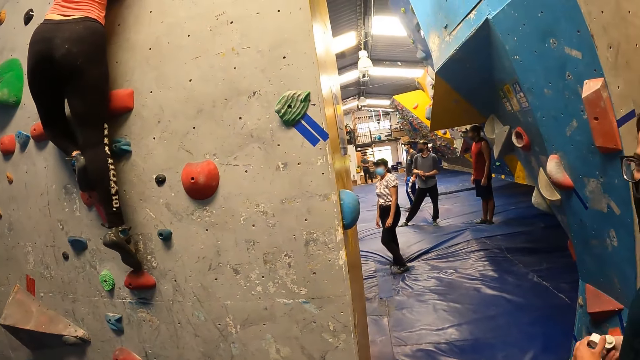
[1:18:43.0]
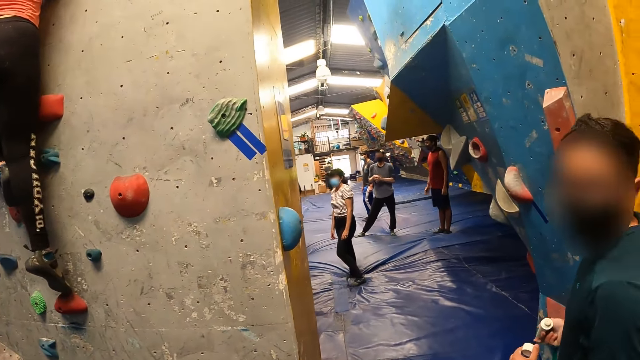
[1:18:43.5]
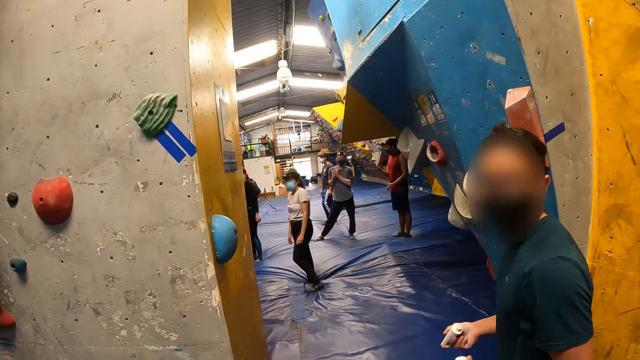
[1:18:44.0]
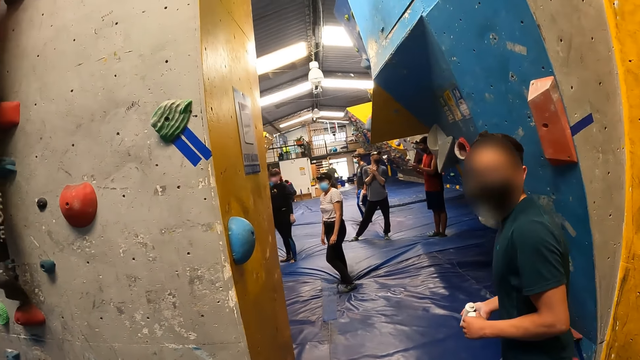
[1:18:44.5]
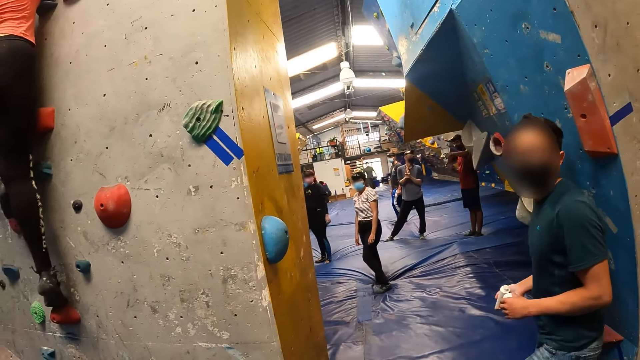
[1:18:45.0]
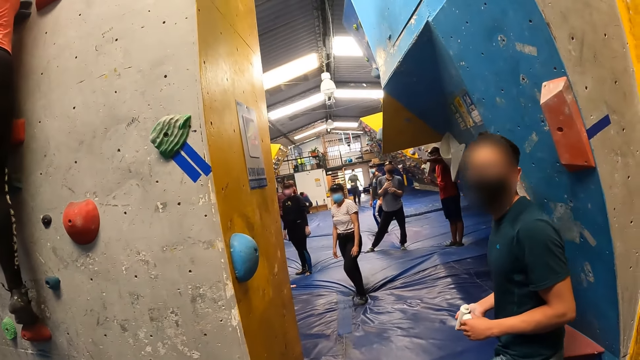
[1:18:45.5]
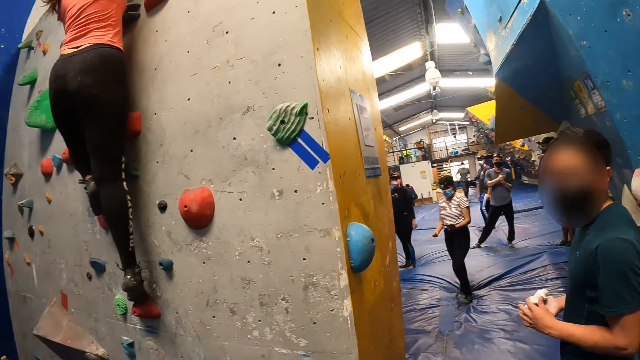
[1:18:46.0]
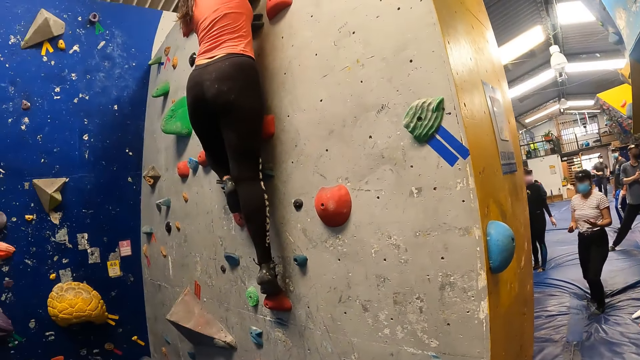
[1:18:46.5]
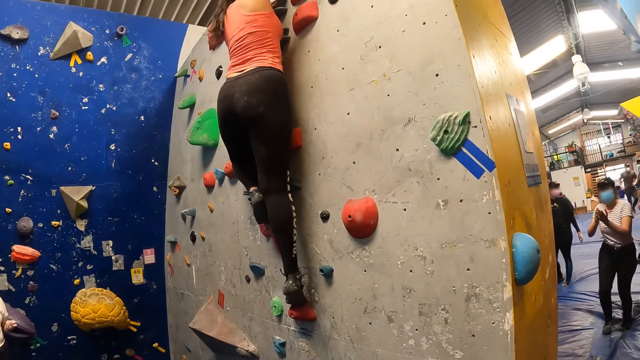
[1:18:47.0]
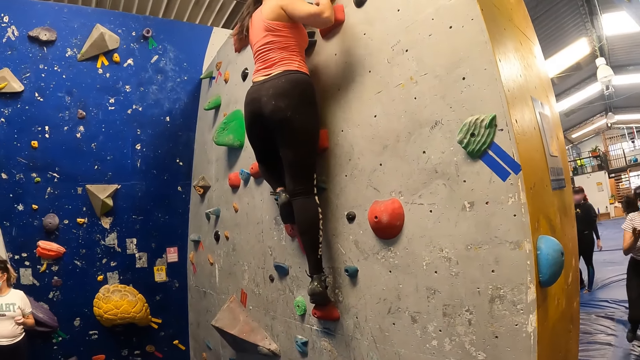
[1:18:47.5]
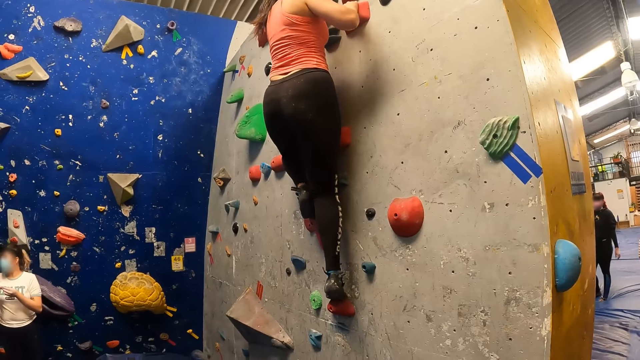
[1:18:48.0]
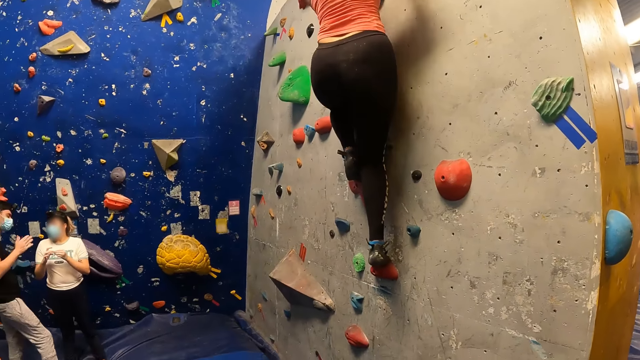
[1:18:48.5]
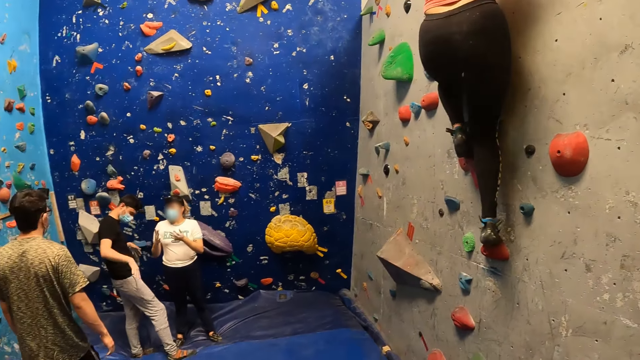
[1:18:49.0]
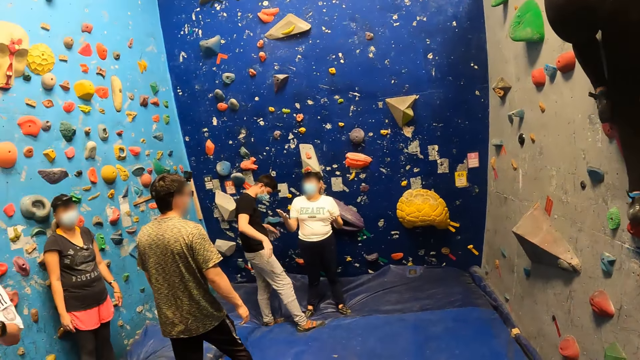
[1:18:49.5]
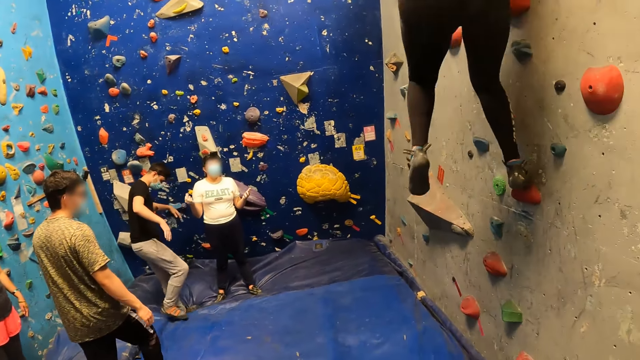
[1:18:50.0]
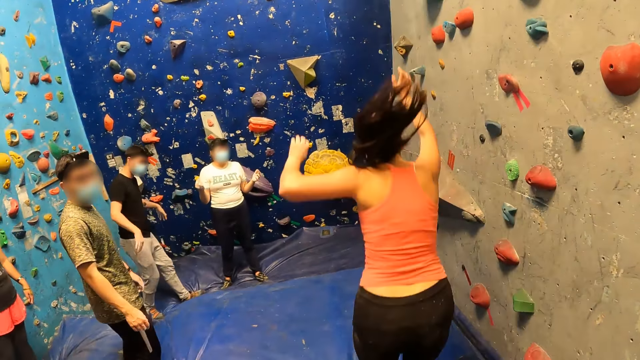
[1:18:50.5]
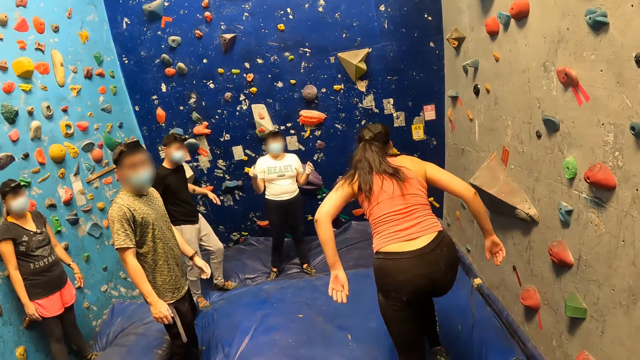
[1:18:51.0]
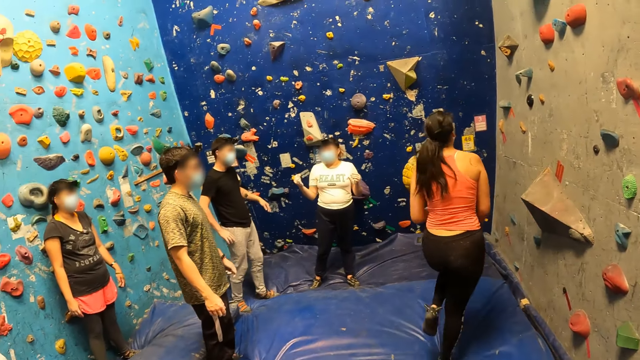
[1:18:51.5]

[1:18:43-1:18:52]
The camera wearer interacts with a man. They look around. The woman jumps down from the wall.

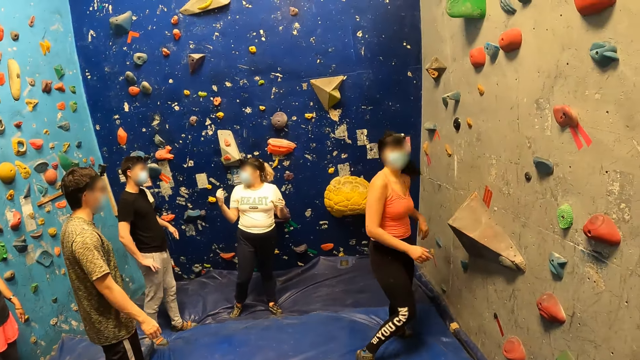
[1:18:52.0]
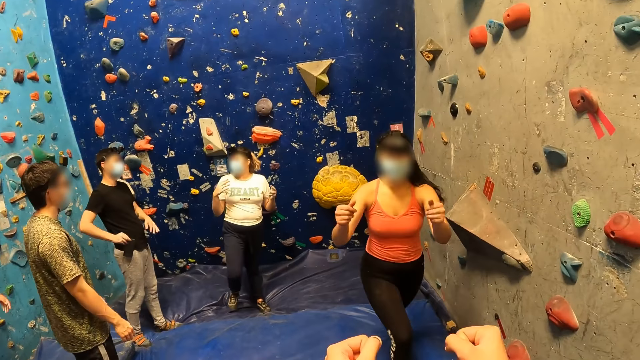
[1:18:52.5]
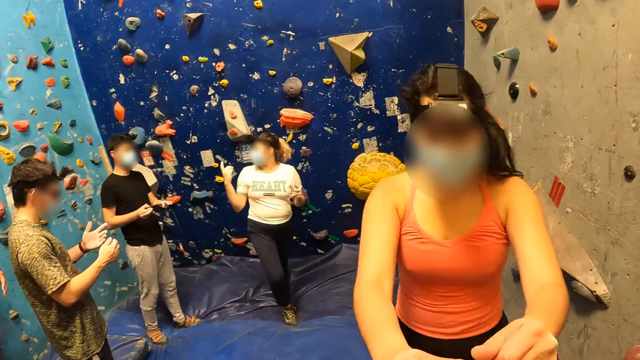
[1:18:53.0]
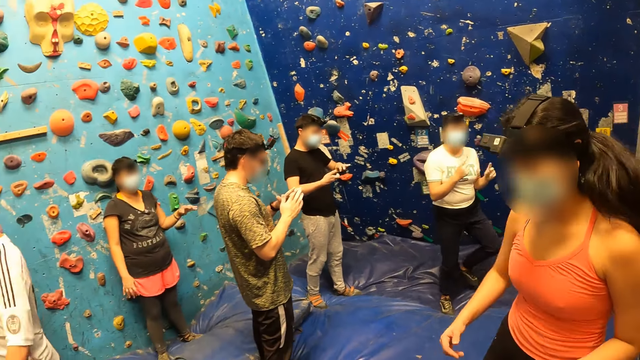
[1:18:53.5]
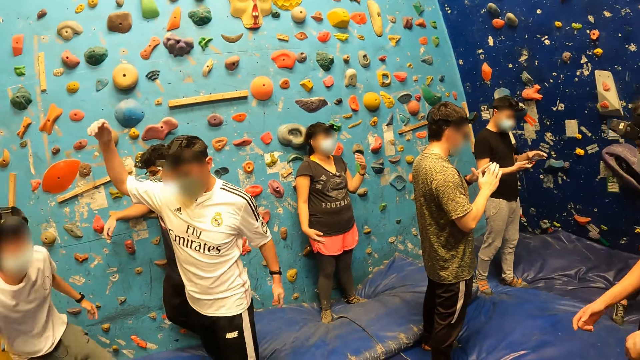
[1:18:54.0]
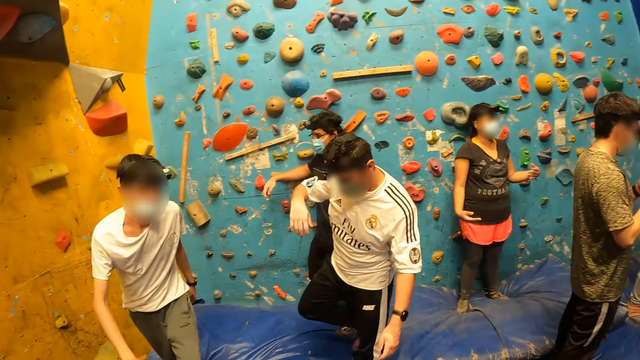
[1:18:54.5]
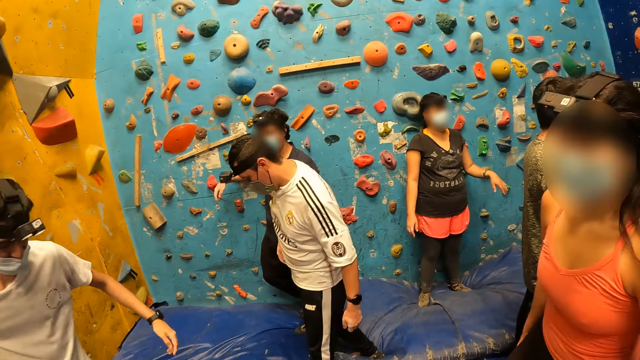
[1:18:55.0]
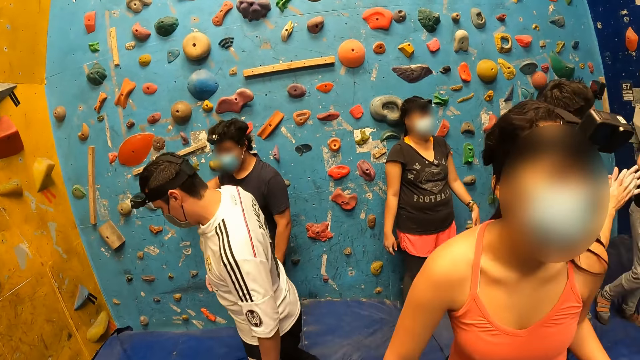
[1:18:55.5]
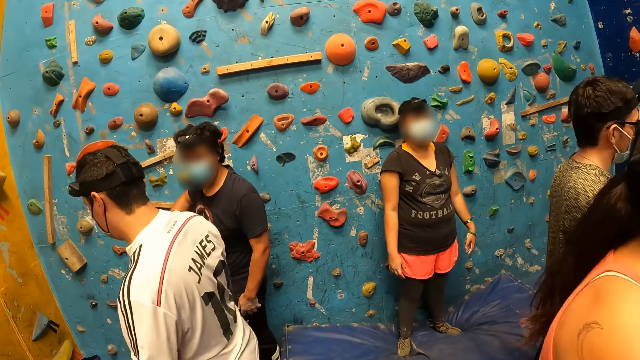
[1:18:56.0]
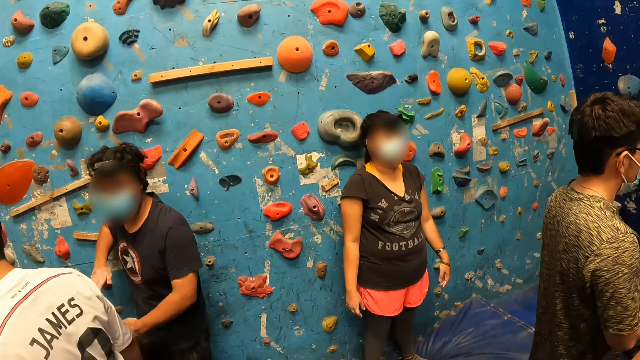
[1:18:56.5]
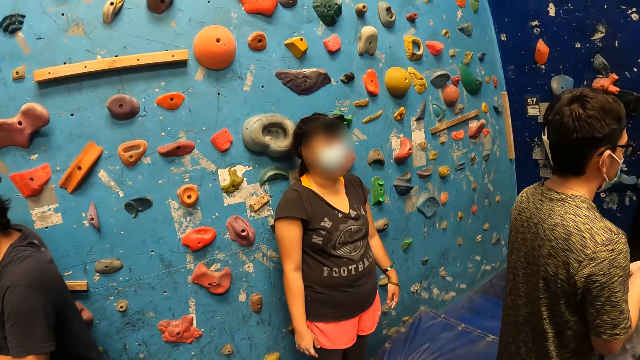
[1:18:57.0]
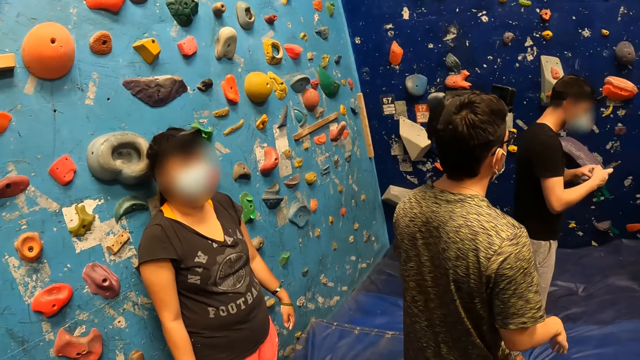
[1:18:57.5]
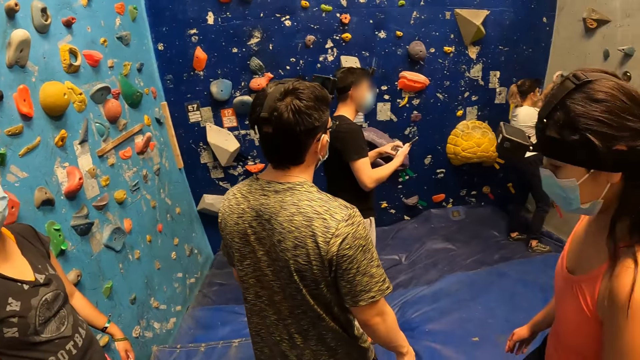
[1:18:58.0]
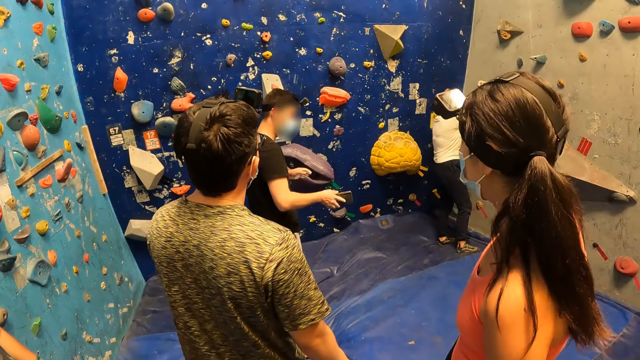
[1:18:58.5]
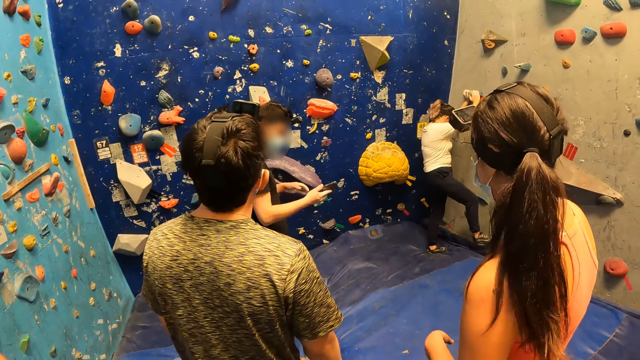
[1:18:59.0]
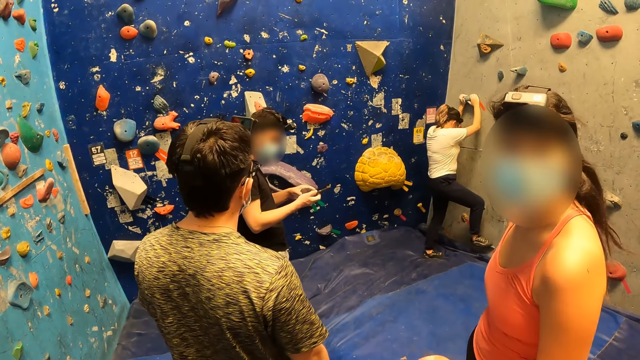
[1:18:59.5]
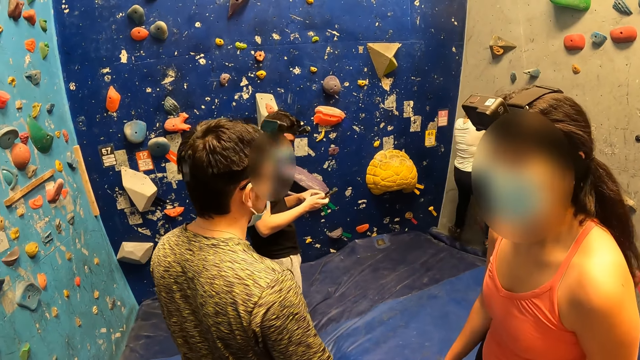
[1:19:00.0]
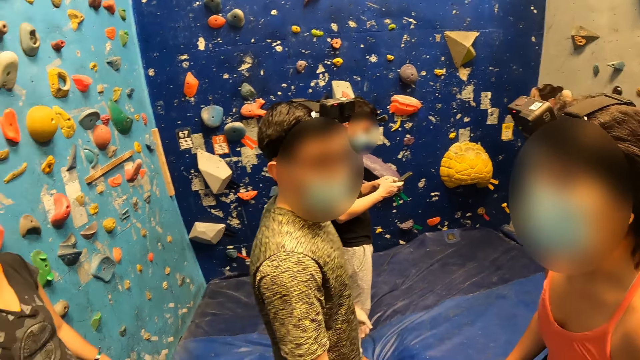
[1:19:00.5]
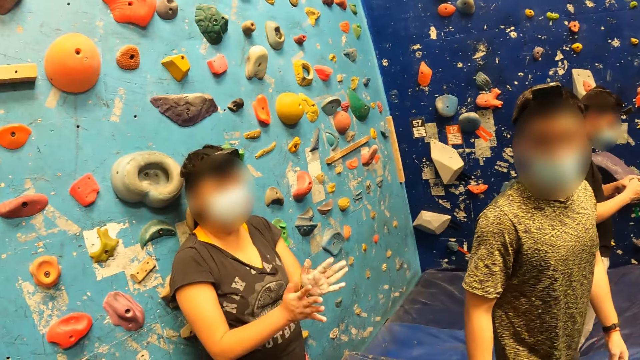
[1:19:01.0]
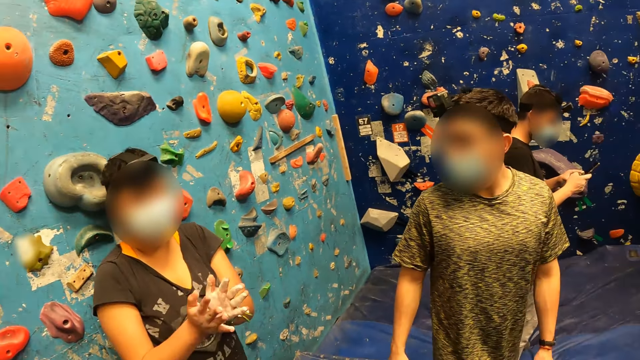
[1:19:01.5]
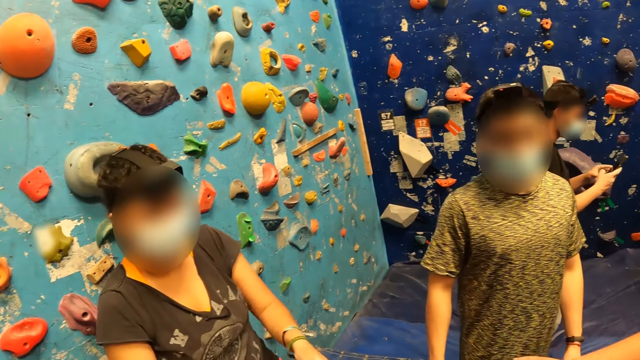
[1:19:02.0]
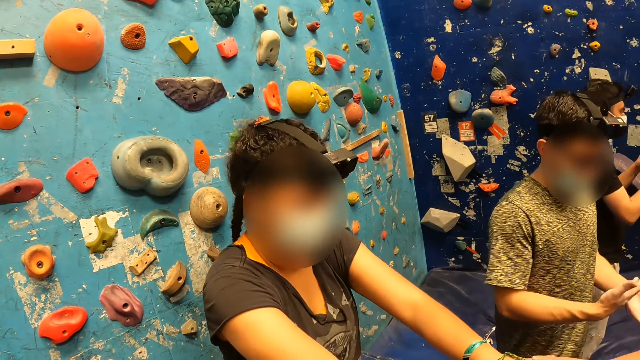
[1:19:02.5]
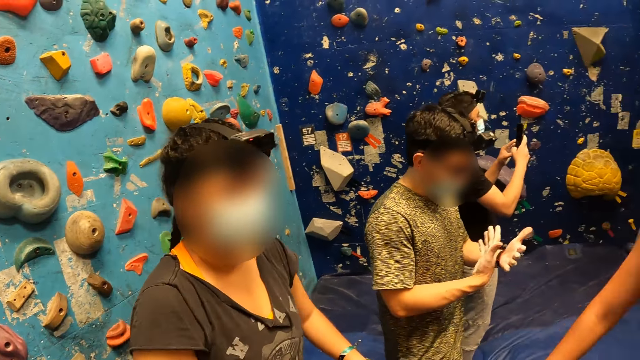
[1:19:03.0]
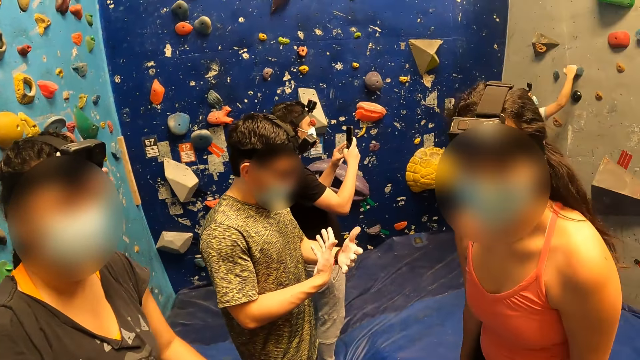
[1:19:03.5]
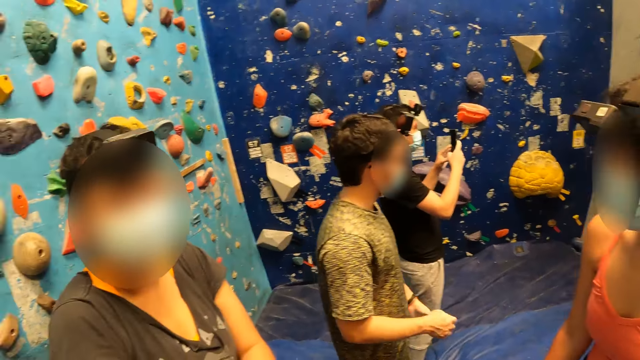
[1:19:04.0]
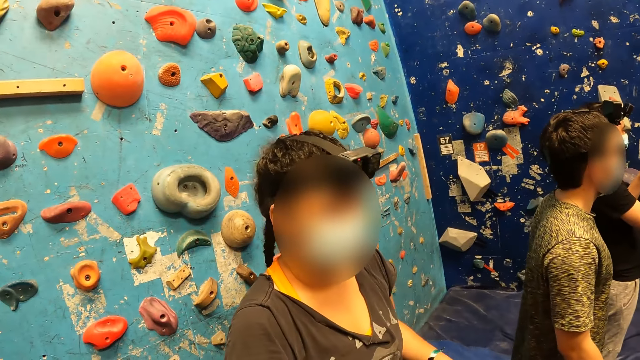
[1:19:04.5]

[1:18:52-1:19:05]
The camera wearer fist-bumps the woman. They look around and walk towards a lady. Another woman climbs the wall. The camera wearer interacts with the first woman and the lady. The lady claps her hands.
